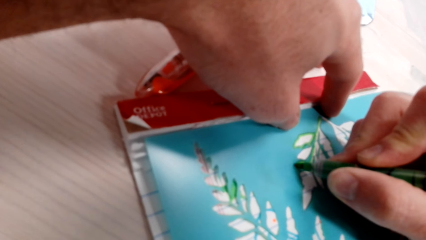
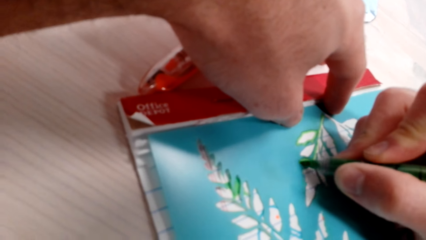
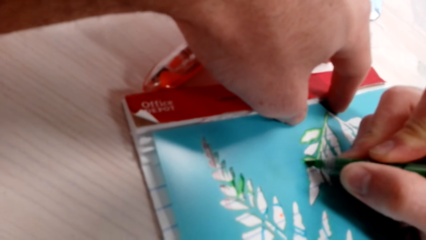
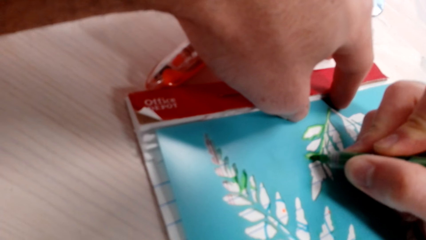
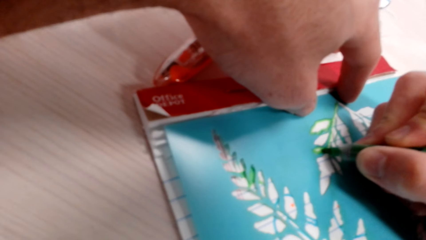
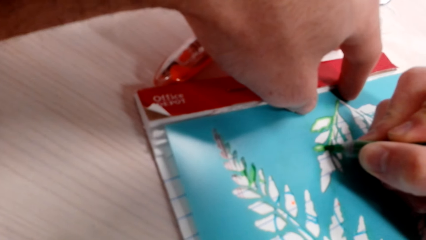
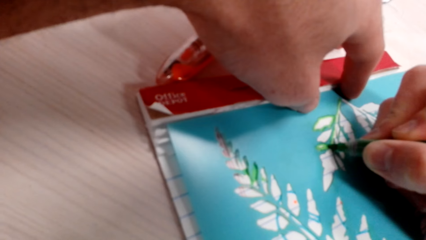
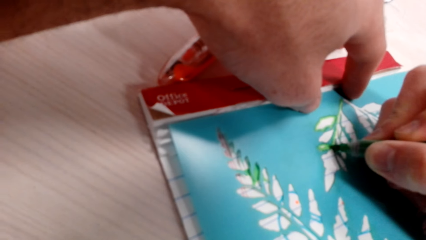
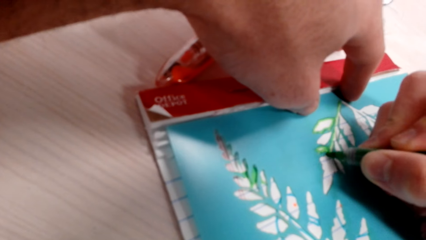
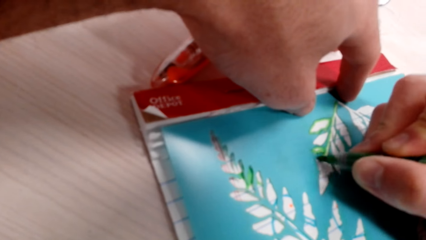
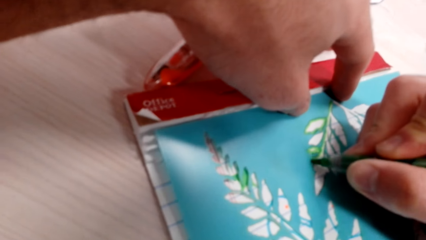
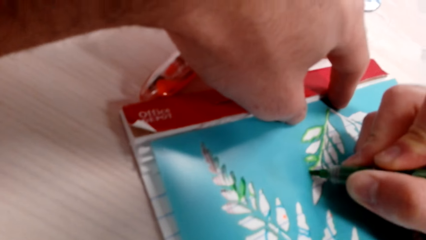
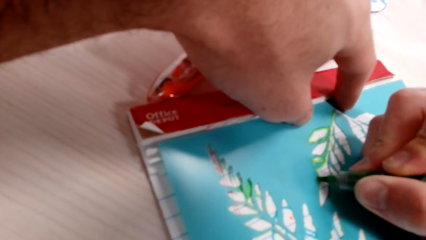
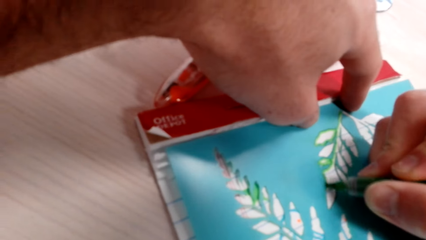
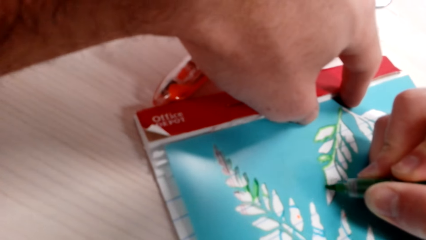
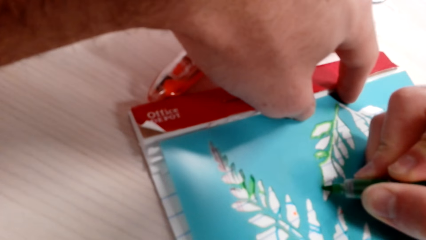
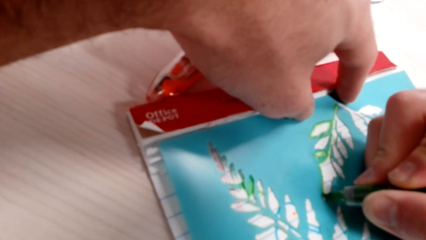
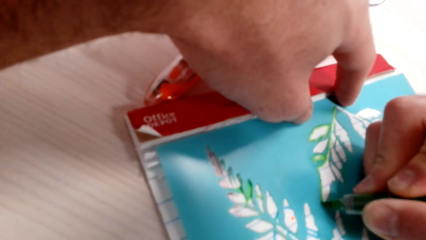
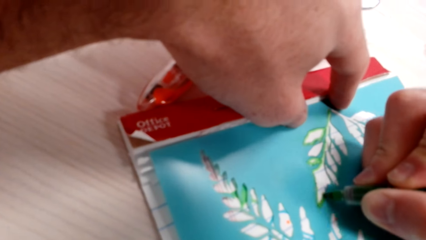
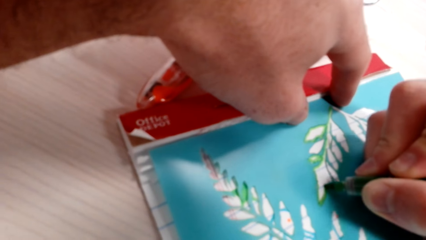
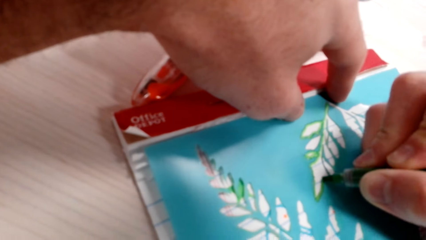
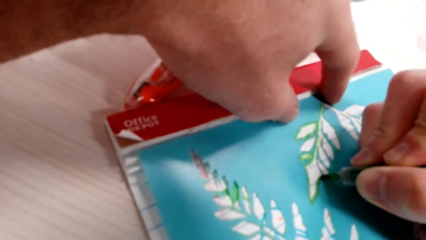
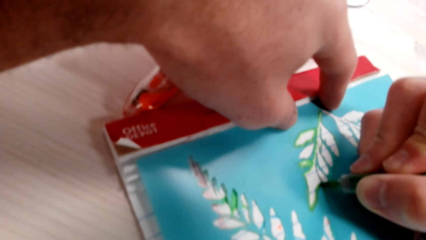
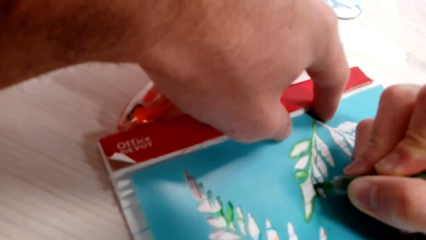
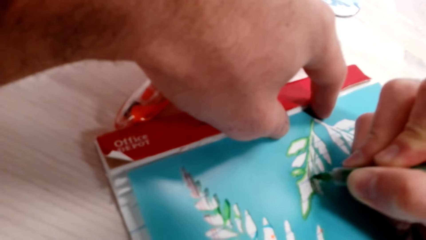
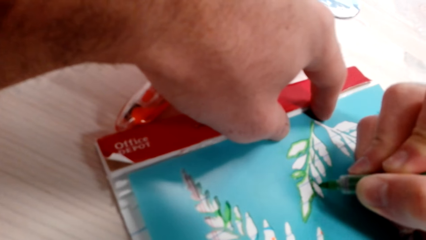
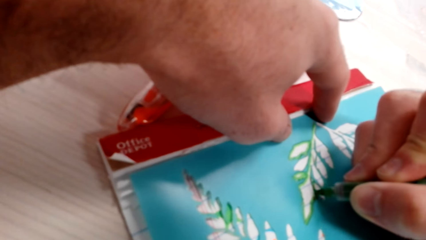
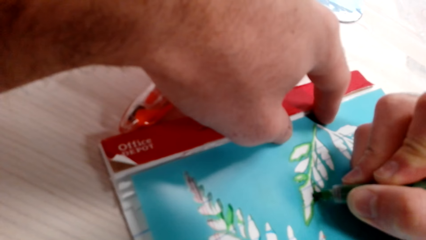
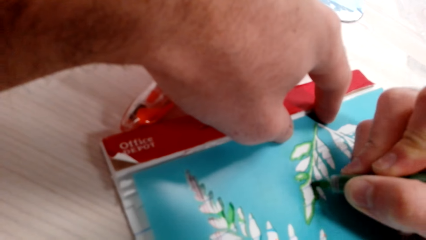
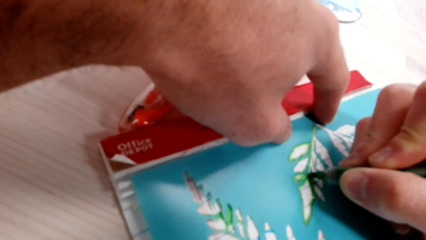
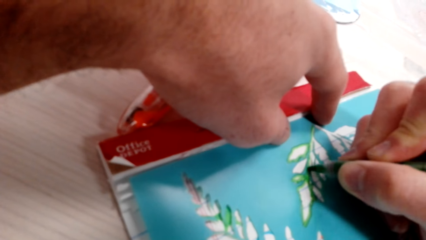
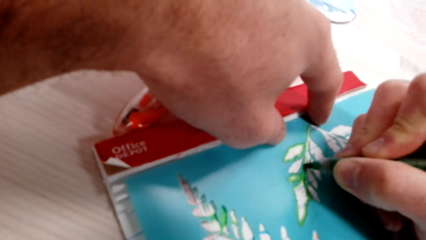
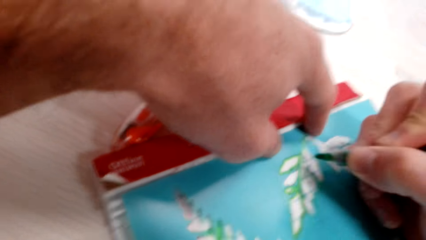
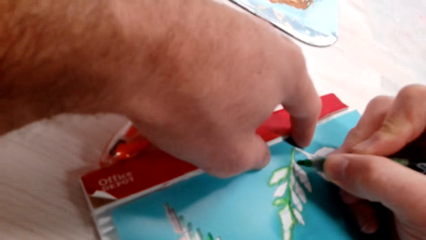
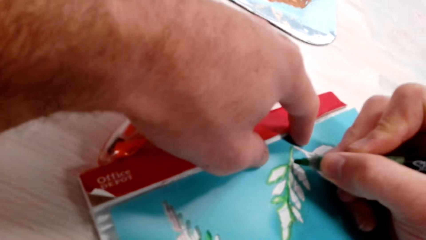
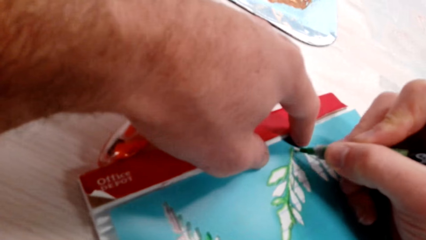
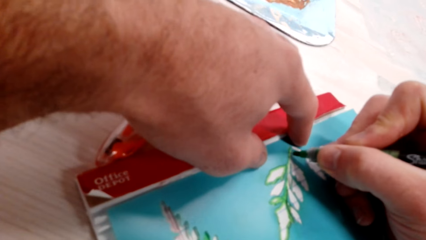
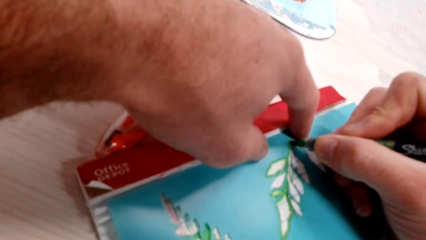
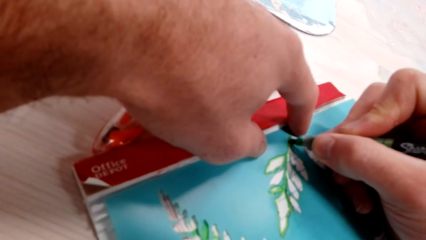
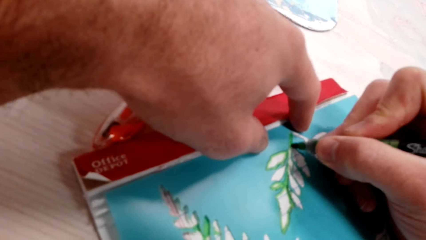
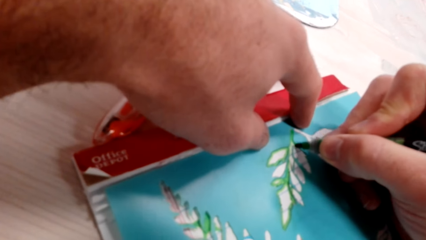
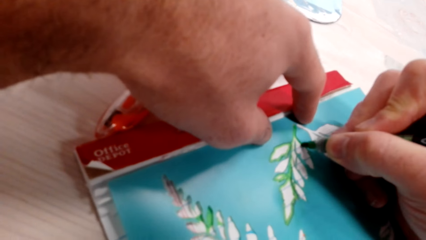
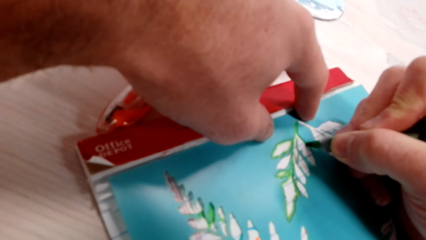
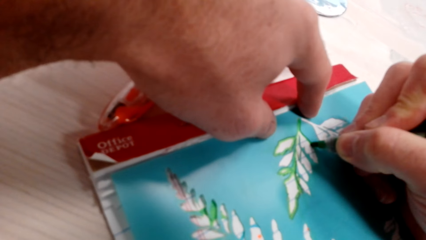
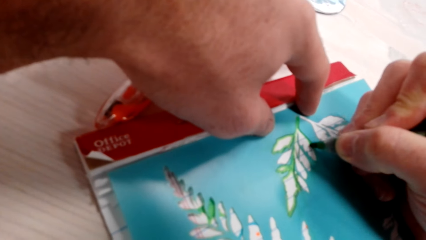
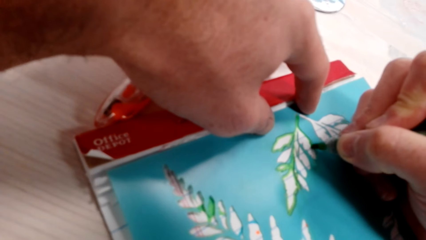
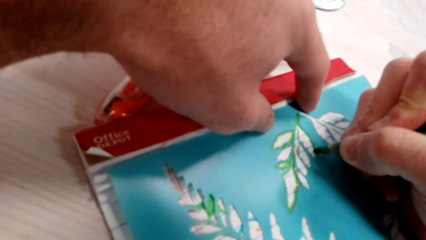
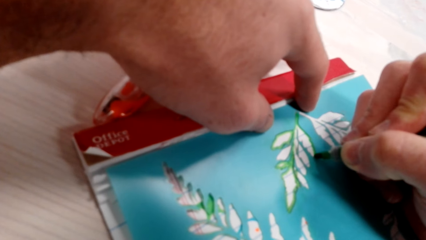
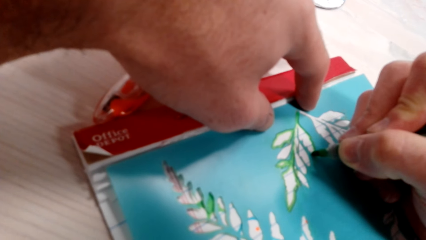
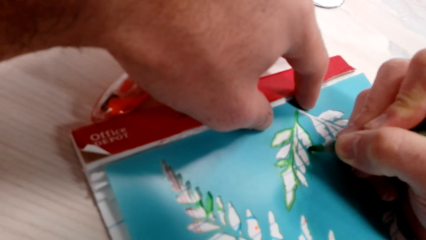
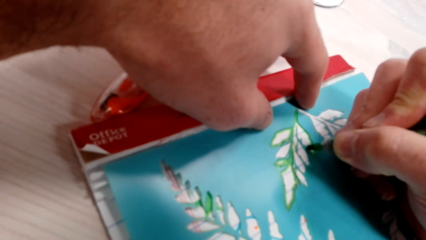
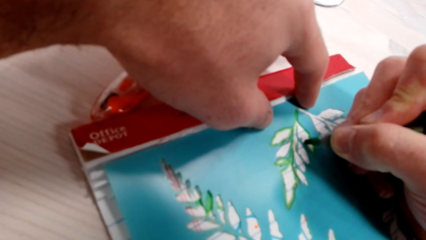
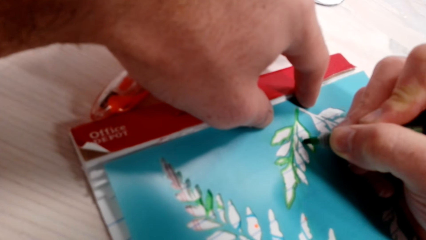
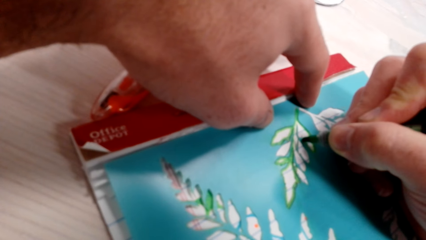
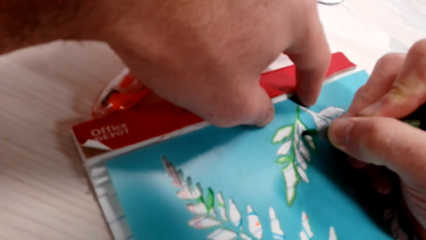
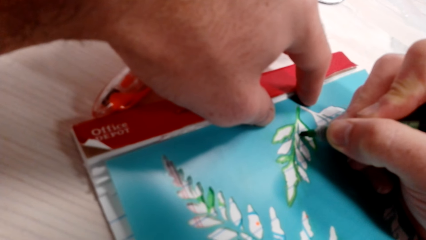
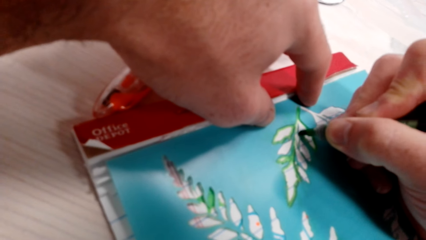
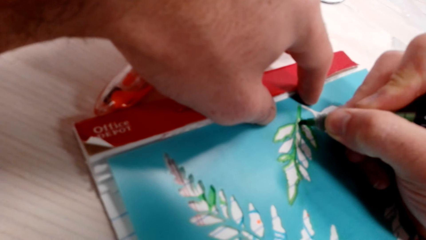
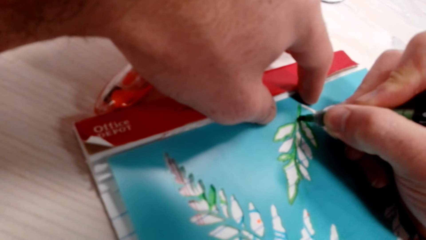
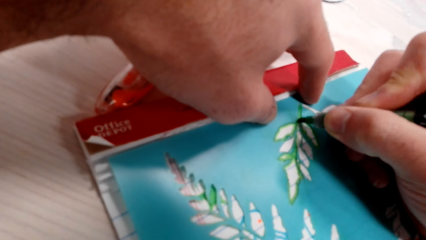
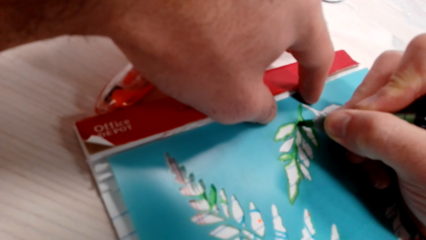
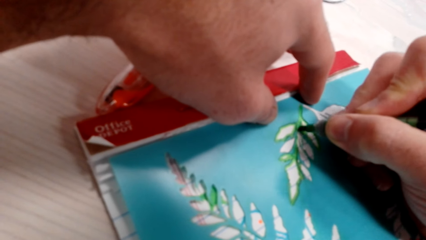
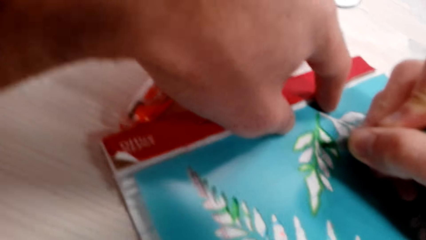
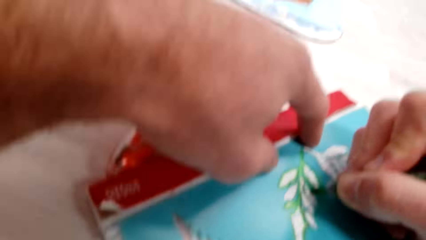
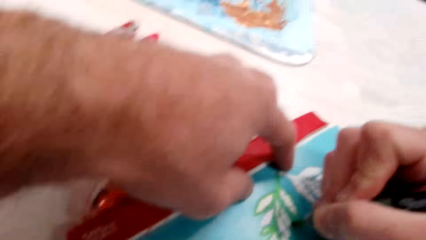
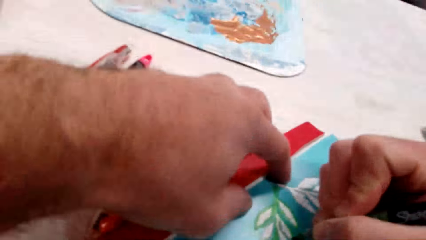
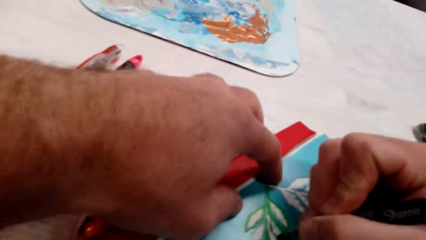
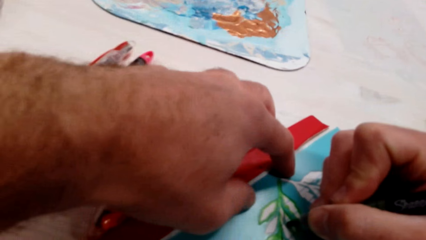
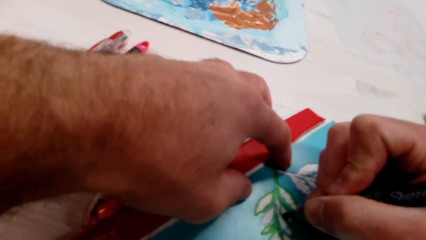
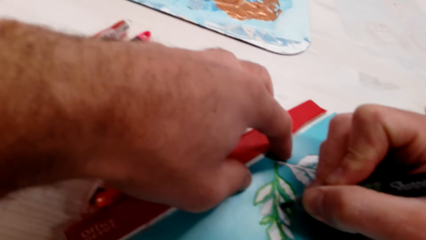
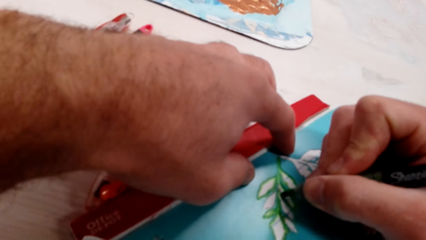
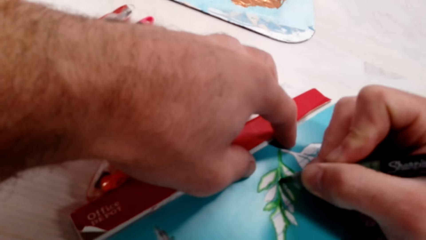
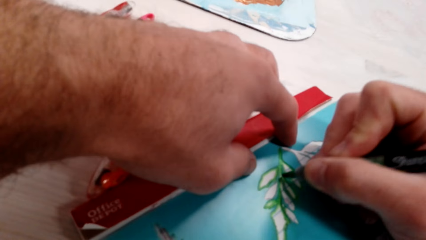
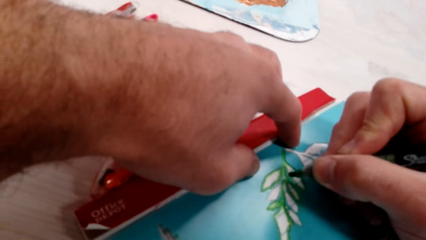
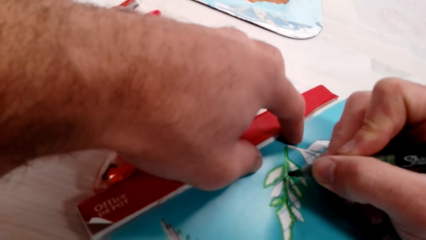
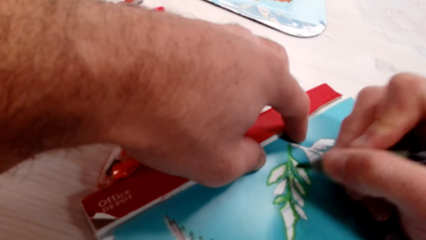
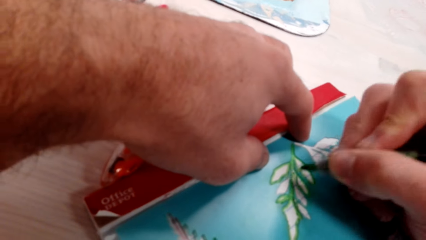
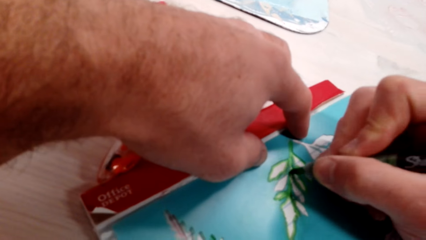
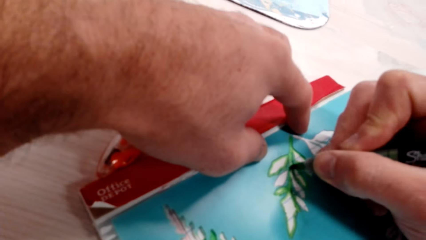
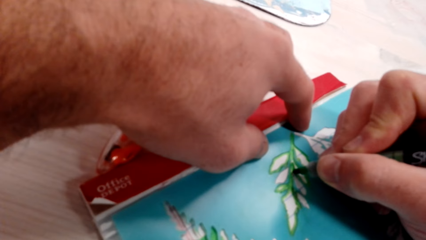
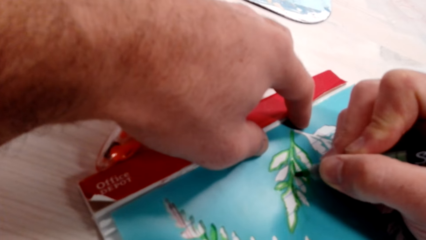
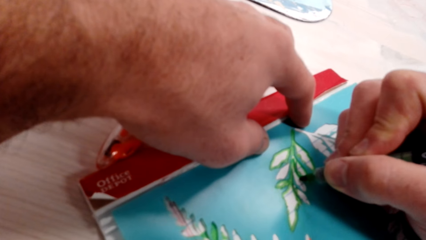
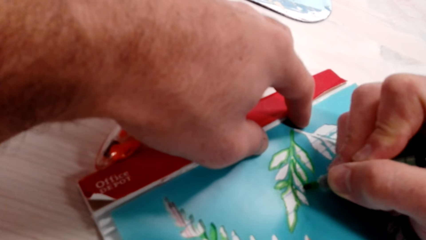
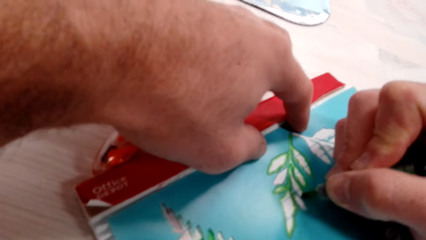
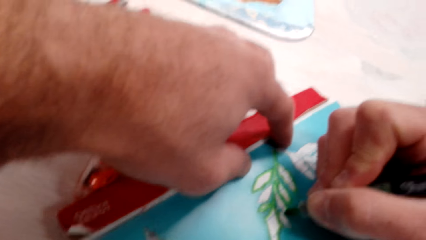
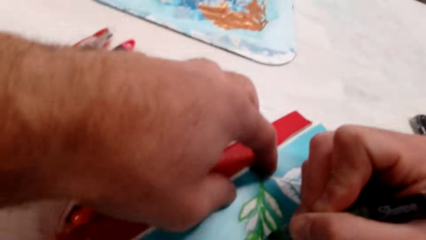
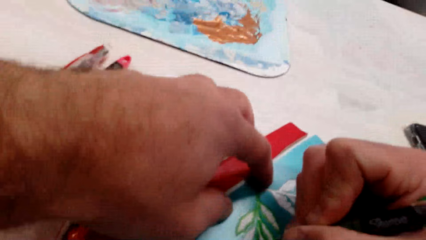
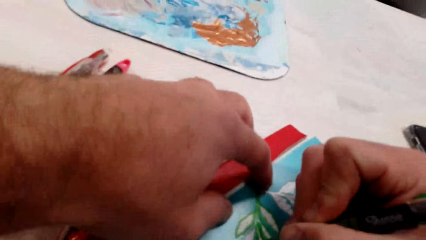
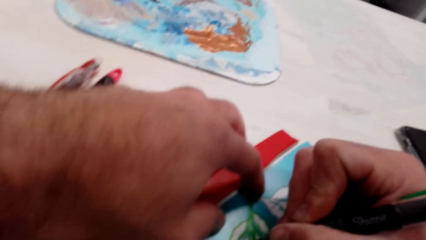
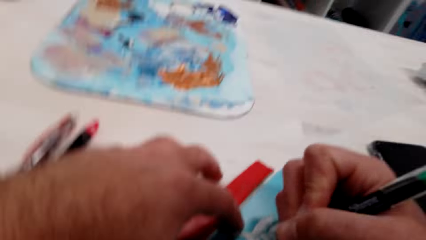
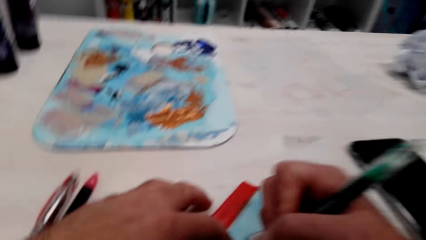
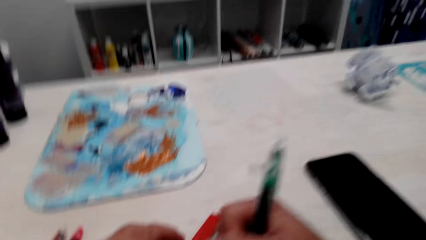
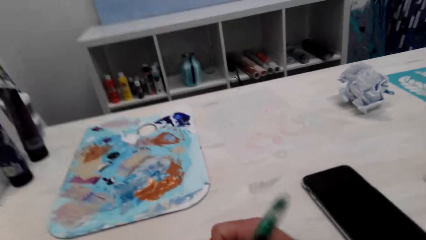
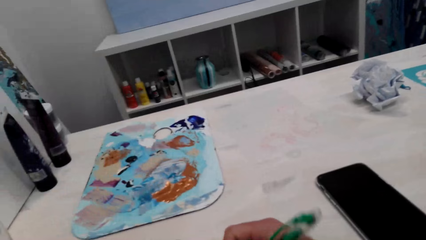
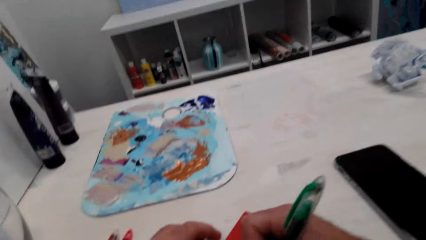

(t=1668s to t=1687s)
The camera wearer draws the leaflet.
